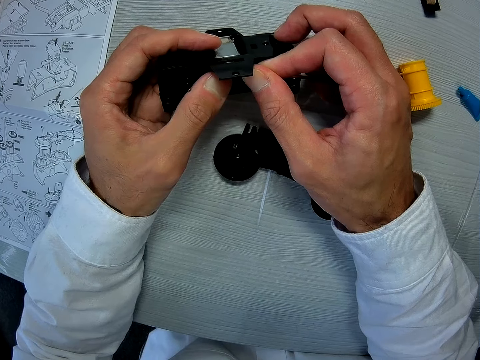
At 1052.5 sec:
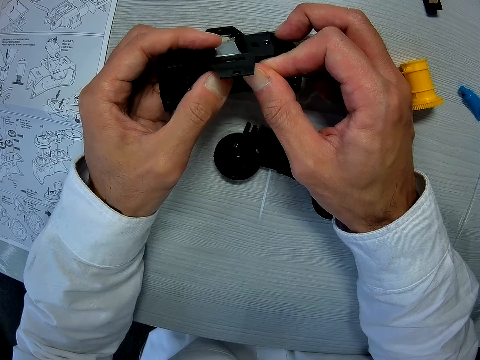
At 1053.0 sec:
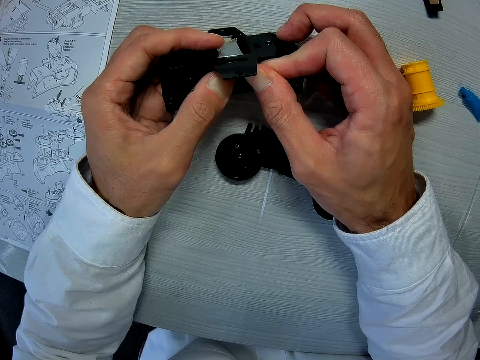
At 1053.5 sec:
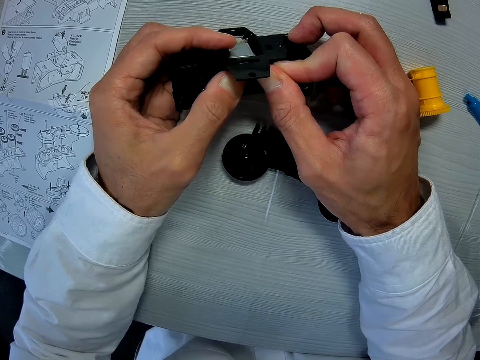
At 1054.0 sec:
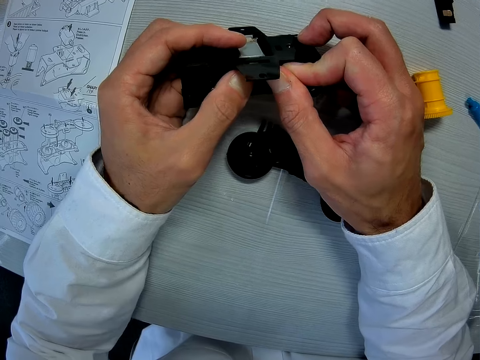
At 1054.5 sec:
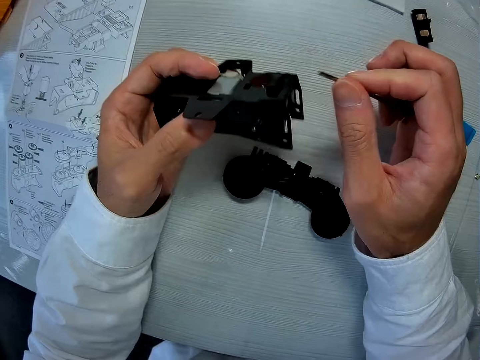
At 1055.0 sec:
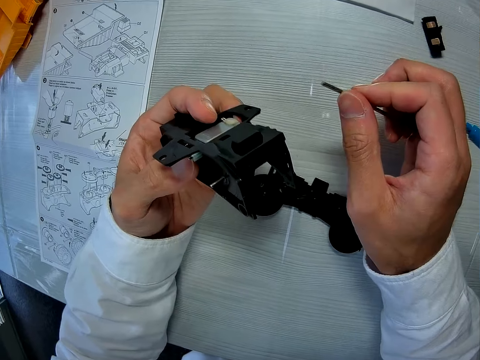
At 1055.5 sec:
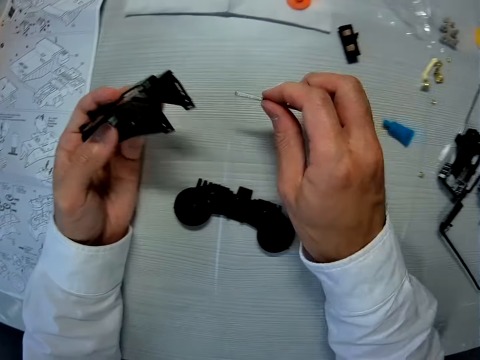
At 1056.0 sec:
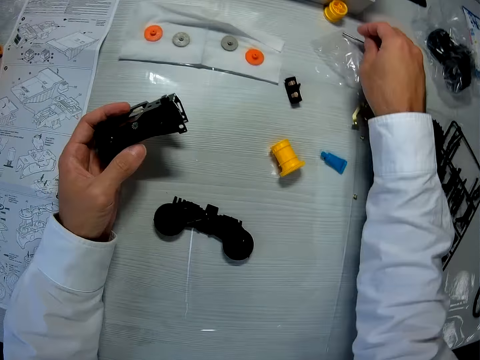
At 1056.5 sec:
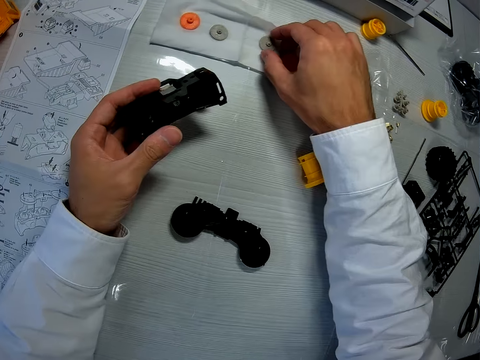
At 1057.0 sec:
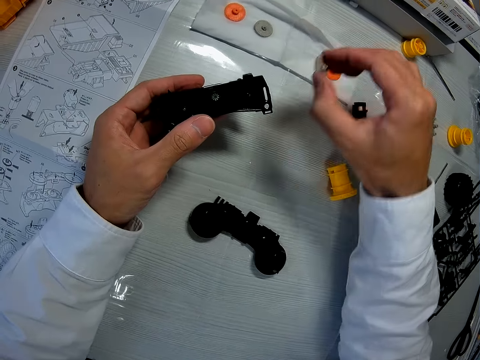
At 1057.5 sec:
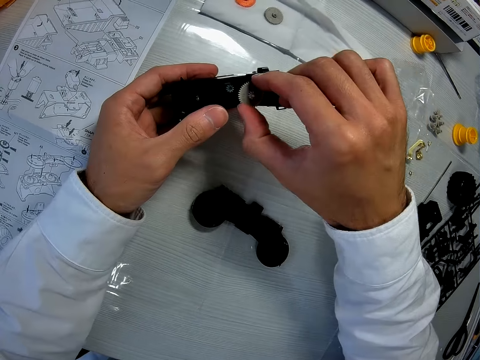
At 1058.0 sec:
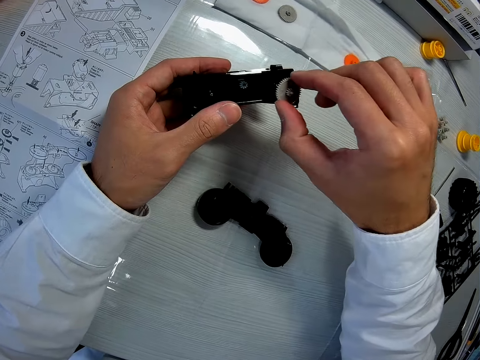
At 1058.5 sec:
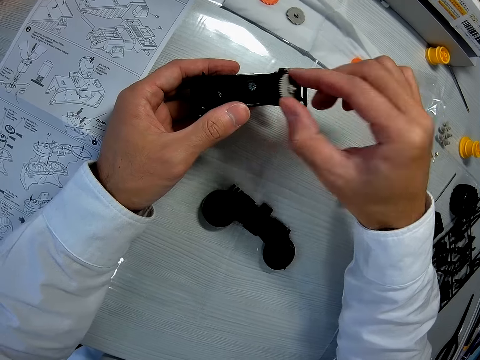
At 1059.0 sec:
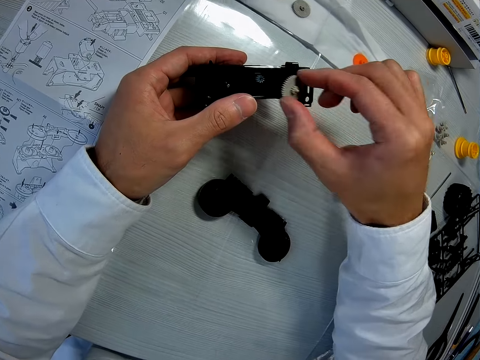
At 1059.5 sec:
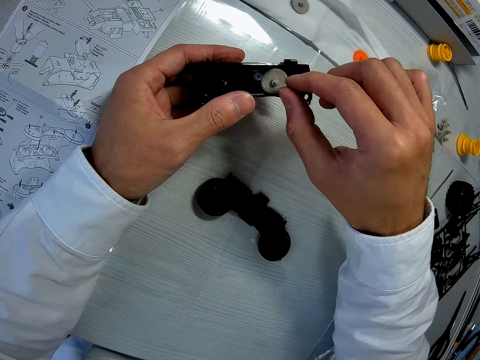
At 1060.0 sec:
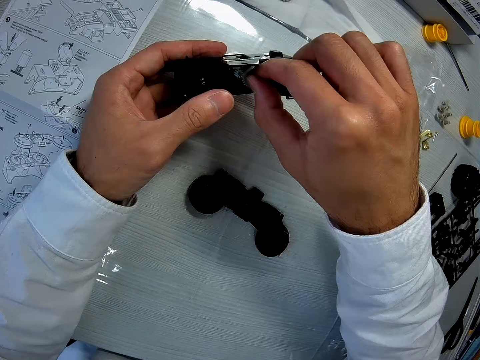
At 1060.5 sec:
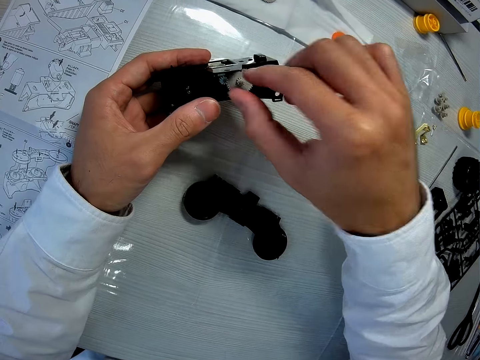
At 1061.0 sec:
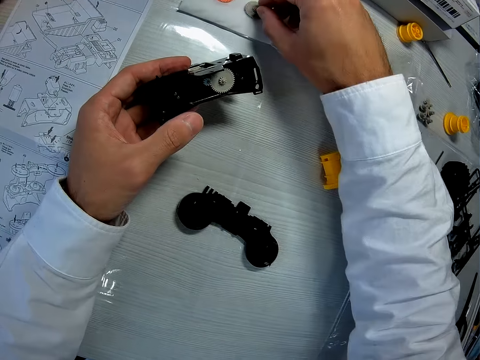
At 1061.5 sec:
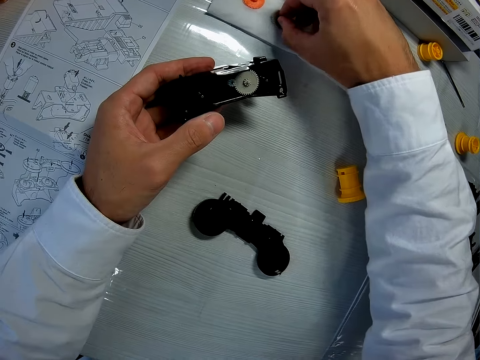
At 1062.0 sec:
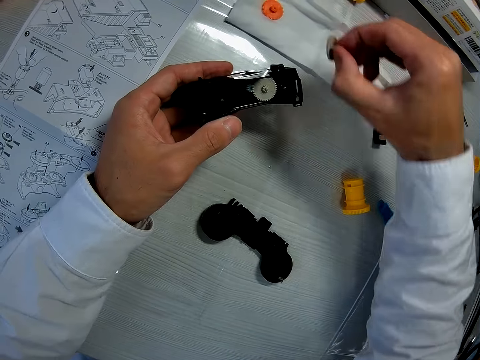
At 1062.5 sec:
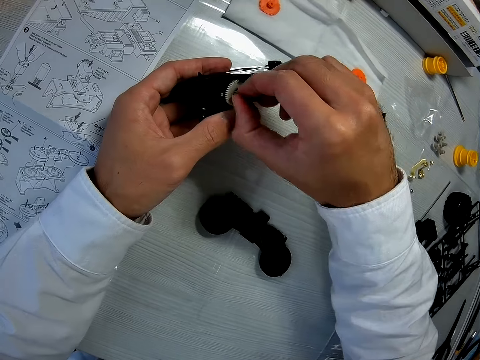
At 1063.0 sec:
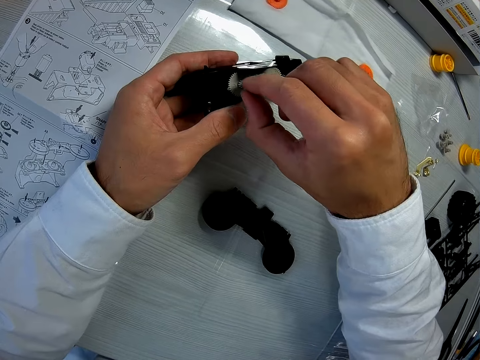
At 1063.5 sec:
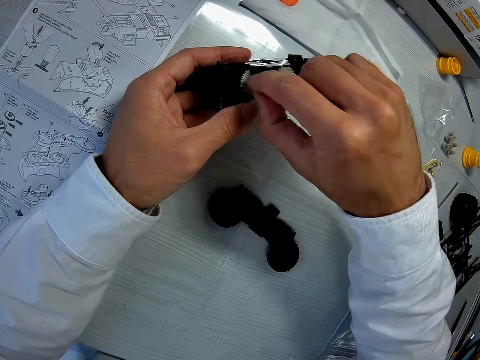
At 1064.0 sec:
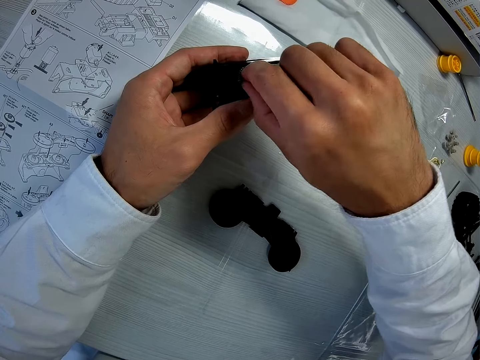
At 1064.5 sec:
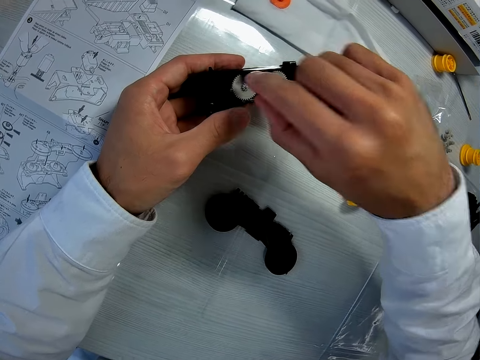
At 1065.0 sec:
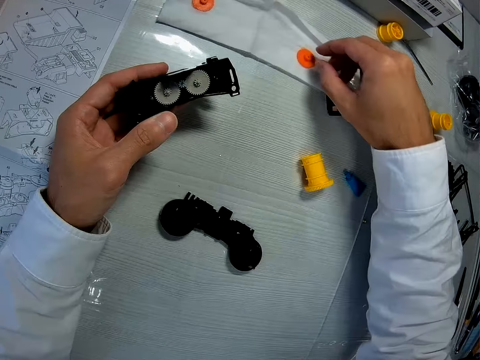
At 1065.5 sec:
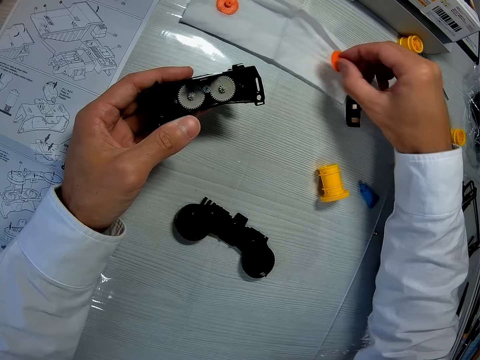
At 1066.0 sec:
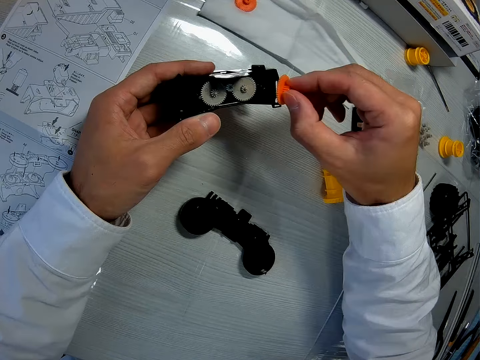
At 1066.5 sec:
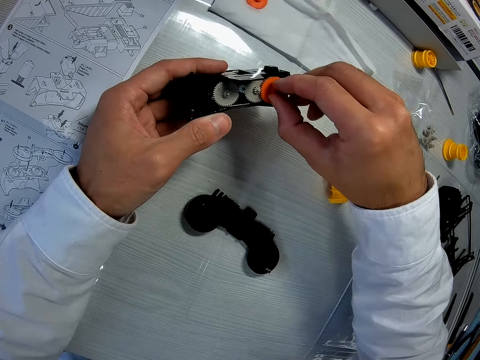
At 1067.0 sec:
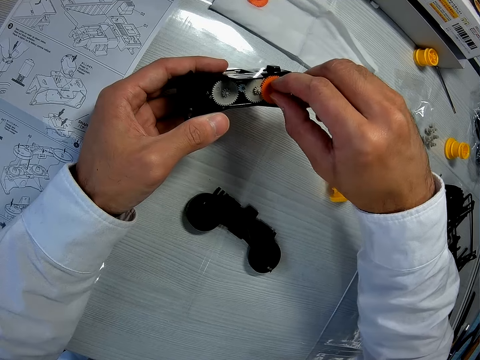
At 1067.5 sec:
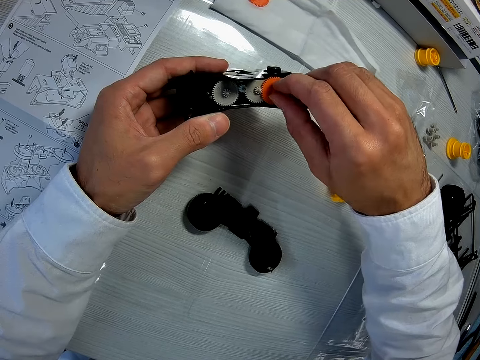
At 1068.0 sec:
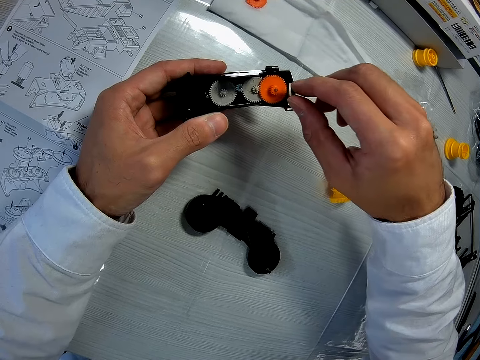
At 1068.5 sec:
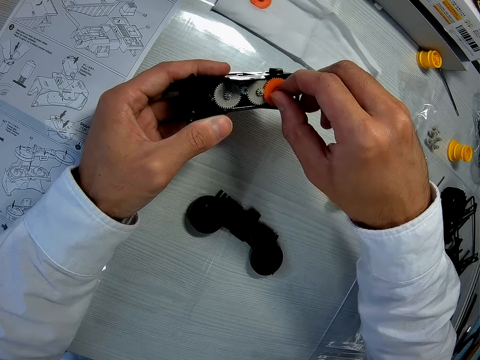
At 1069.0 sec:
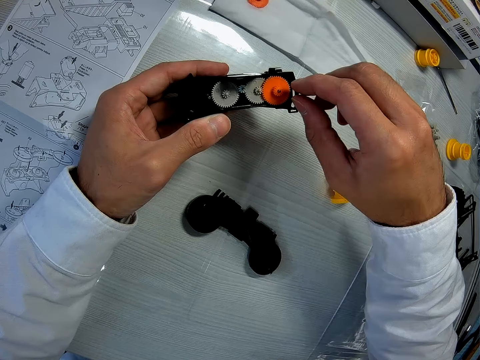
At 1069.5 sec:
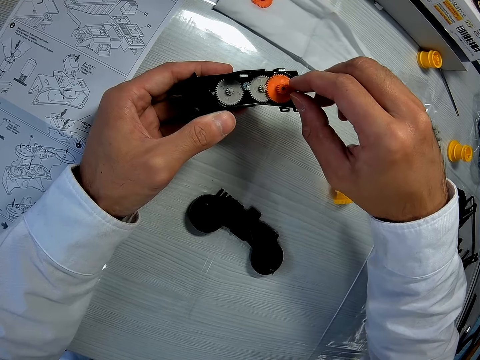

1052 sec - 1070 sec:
The camera wearer removes the needle on the artwork. They drop the needle on the artwork. They pick the sixth piece from the wipe. They fix the piece into the mechanical model. They pick the seventh piece from the wipe. They fix the piece into the mechanical model. They pick the fourth piece from the wipe. They fix the piece into the mechanical model.

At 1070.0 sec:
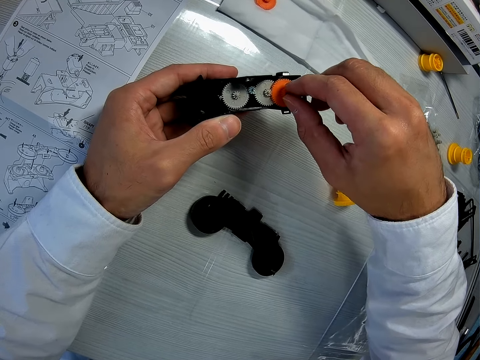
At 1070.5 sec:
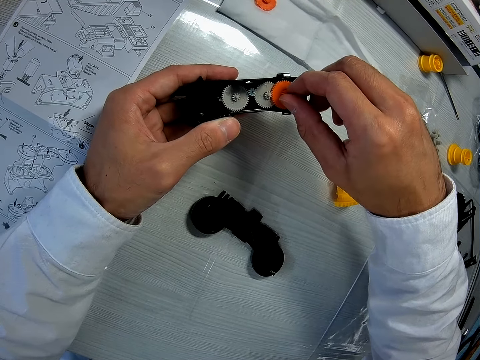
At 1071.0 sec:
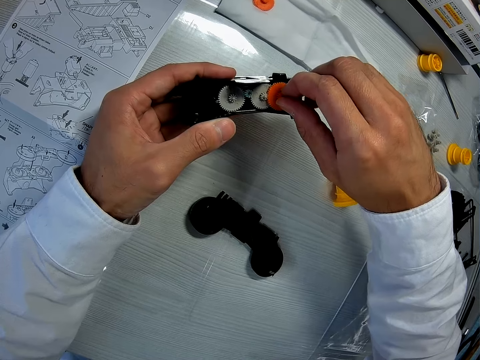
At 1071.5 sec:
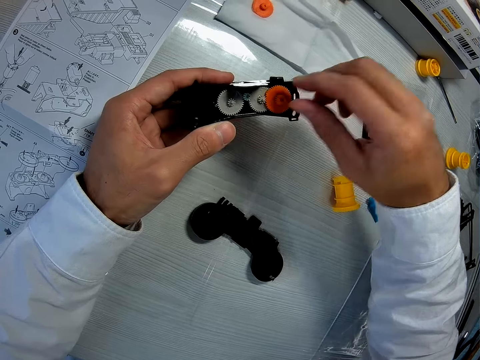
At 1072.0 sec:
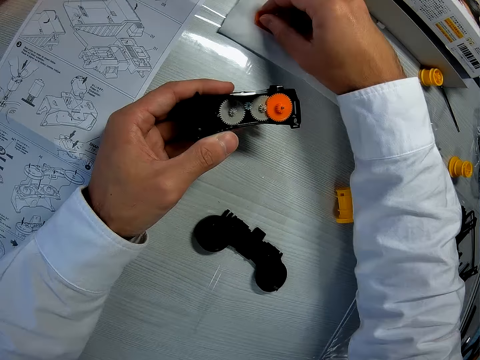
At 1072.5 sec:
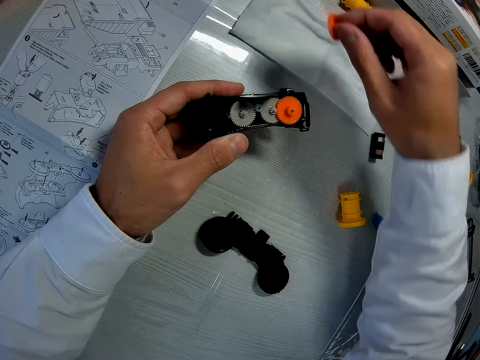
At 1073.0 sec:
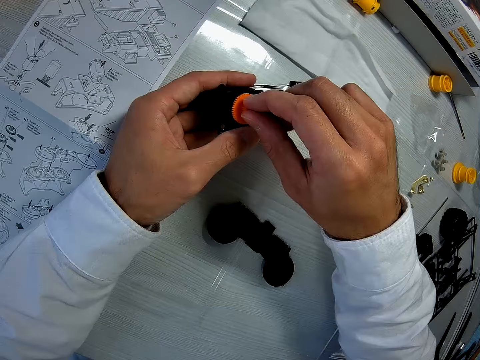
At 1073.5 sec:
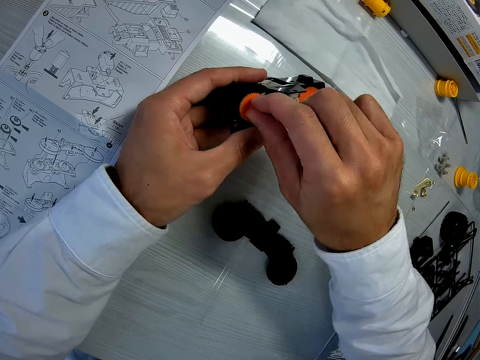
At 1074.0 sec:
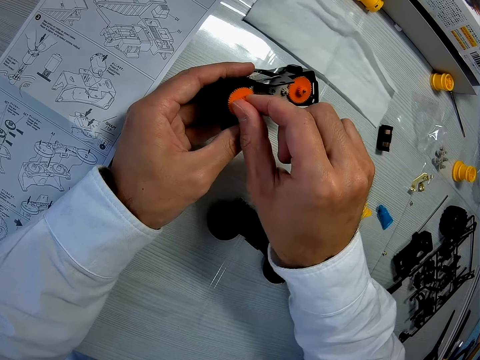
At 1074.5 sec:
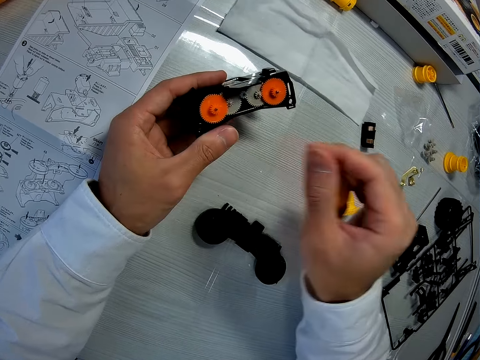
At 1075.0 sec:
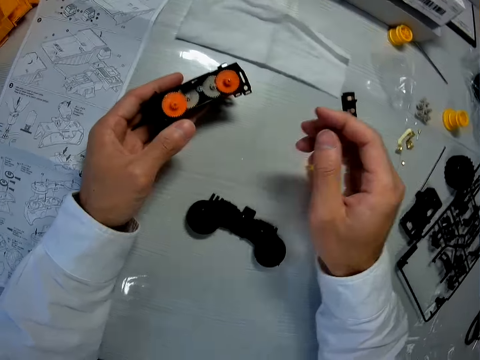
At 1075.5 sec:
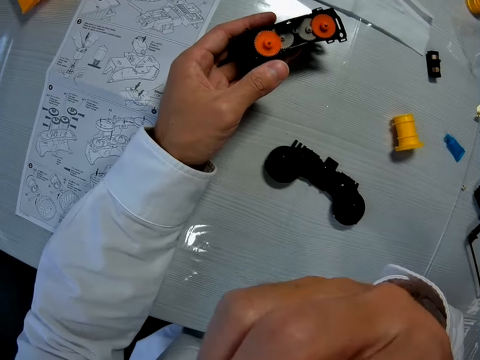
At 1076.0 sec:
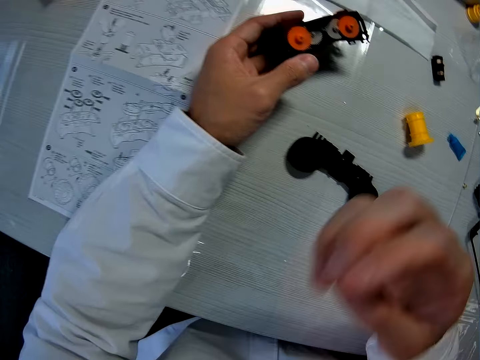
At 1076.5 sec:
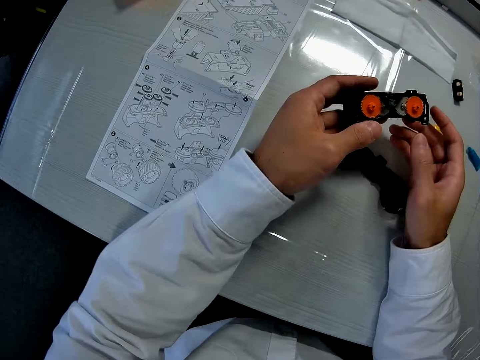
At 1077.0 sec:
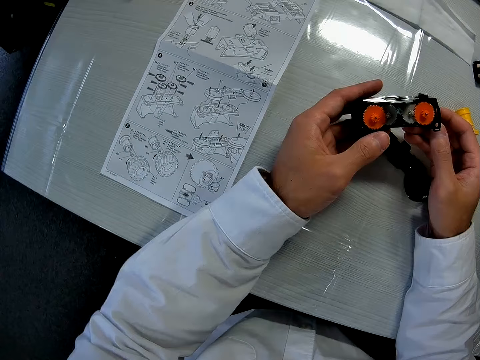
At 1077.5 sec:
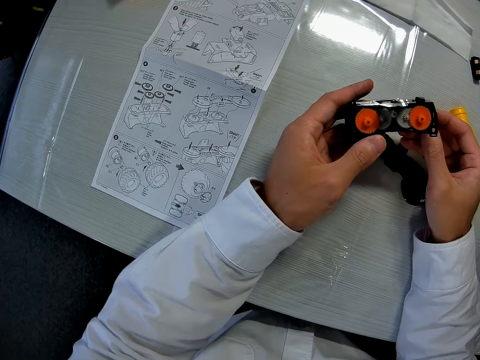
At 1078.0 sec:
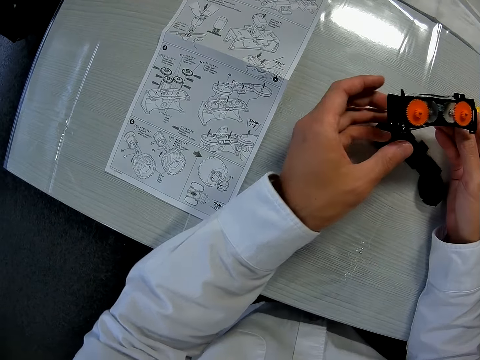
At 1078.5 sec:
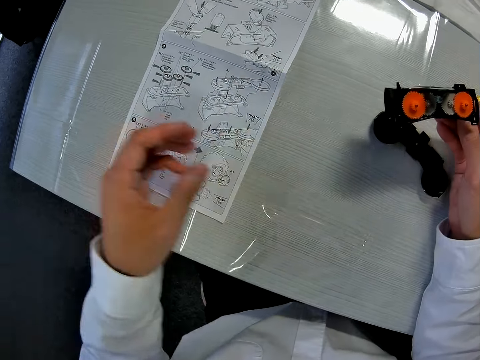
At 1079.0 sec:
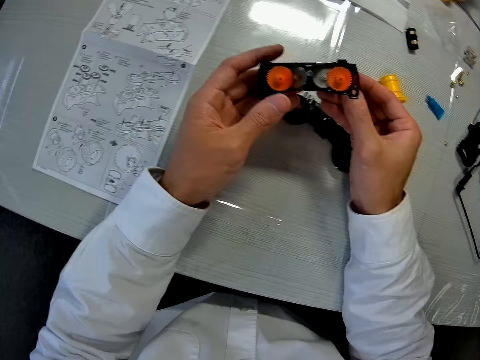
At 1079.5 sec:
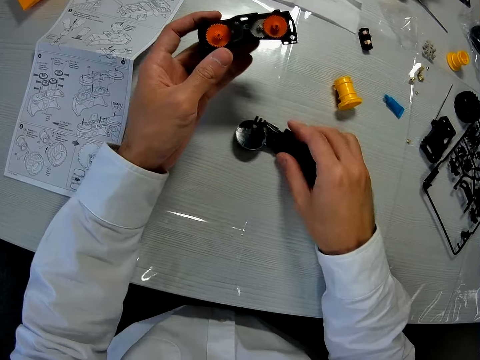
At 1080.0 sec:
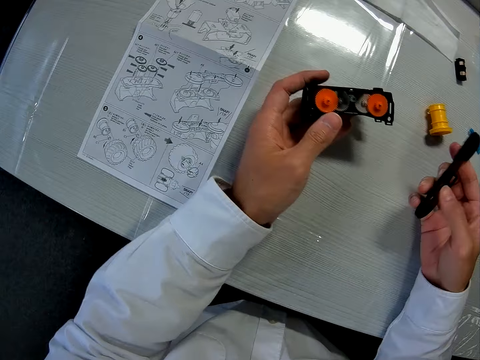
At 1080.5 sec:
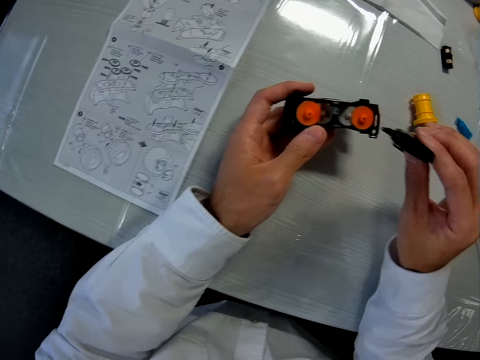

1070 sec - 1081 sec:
The camera wearer picks the second piece from the wipe. He fixes the piece into the mechanical model. He raises his right hand. He moves the mechanical model from his left hand to his right hand. He moves the mechanical model from his right hand to his left hand. He picks the fifth piece from the table.
